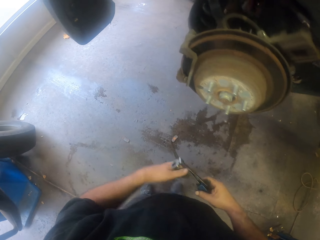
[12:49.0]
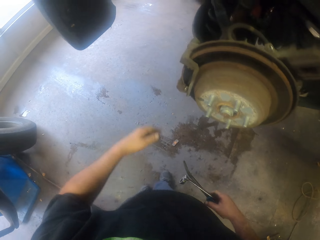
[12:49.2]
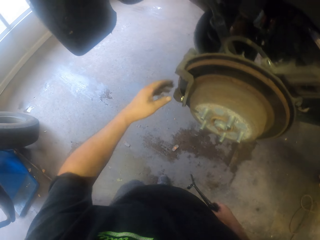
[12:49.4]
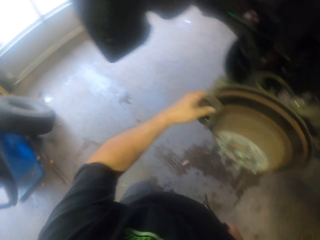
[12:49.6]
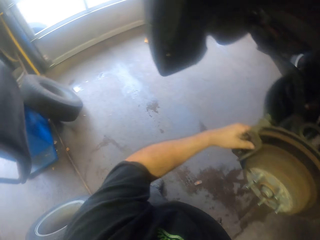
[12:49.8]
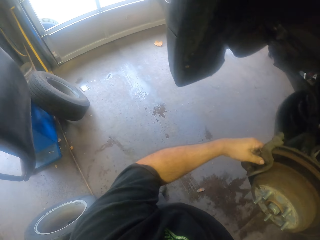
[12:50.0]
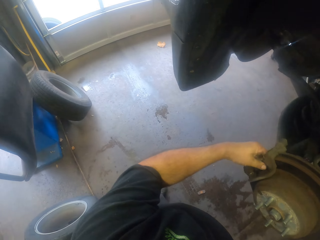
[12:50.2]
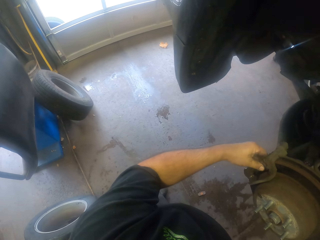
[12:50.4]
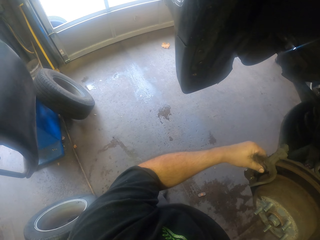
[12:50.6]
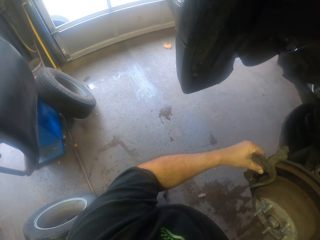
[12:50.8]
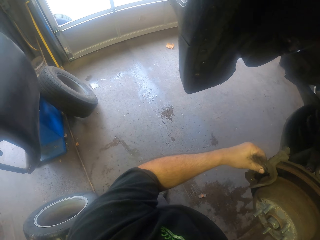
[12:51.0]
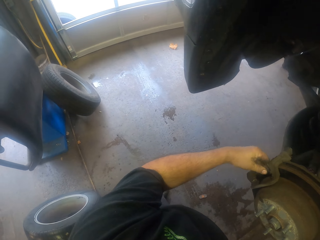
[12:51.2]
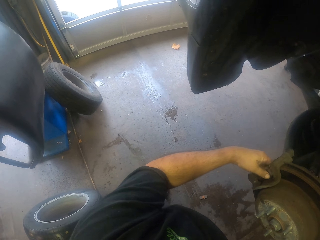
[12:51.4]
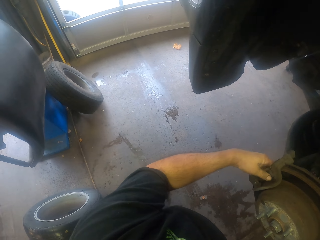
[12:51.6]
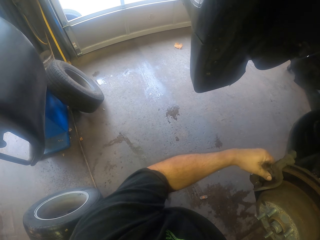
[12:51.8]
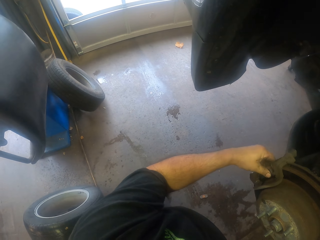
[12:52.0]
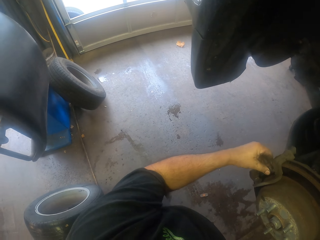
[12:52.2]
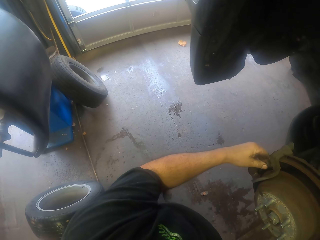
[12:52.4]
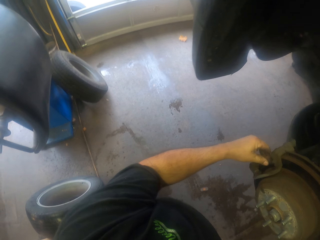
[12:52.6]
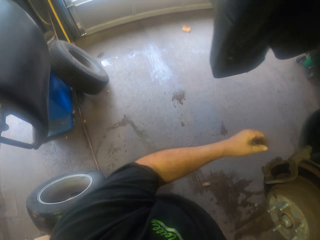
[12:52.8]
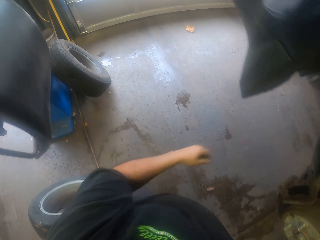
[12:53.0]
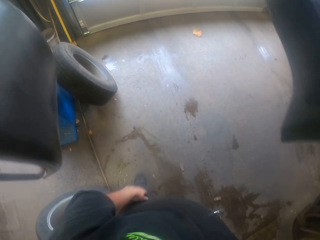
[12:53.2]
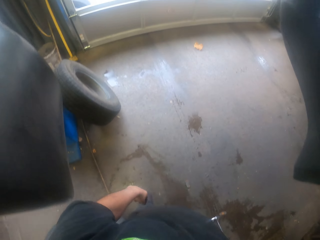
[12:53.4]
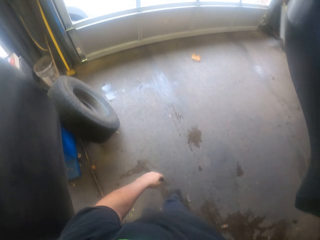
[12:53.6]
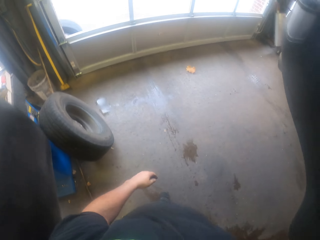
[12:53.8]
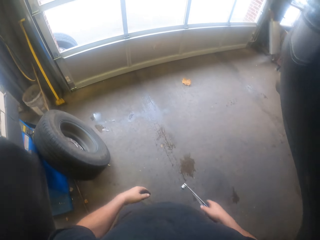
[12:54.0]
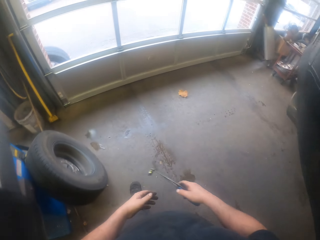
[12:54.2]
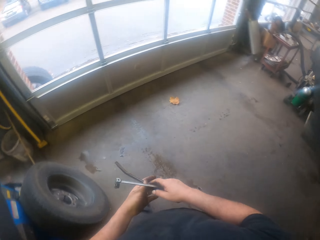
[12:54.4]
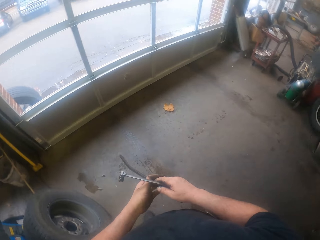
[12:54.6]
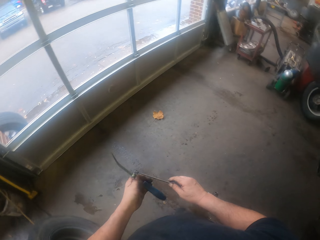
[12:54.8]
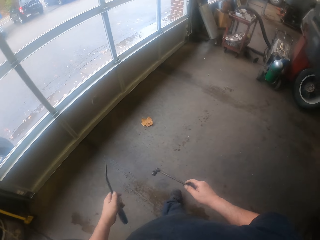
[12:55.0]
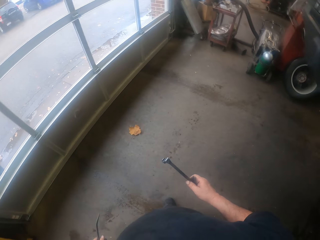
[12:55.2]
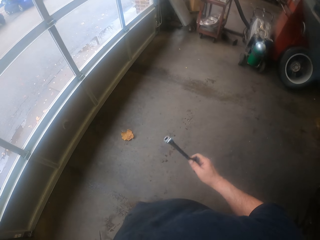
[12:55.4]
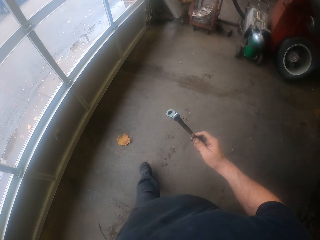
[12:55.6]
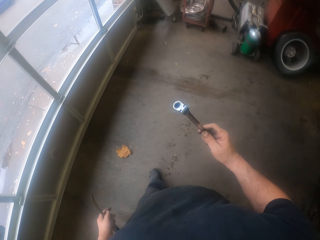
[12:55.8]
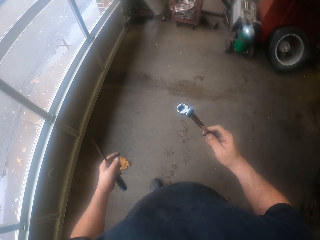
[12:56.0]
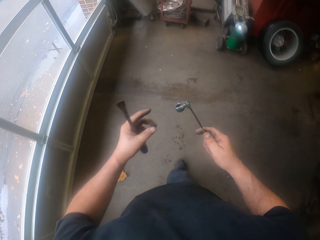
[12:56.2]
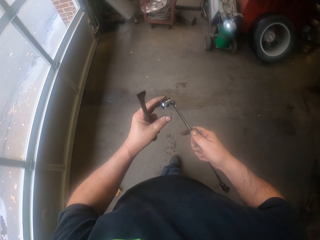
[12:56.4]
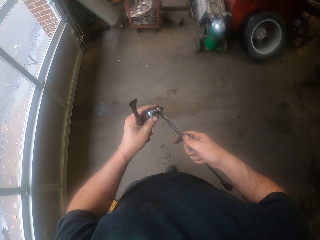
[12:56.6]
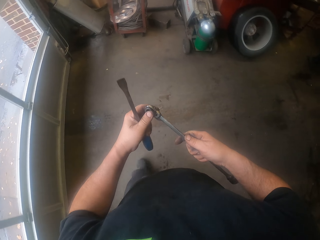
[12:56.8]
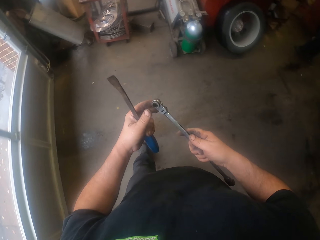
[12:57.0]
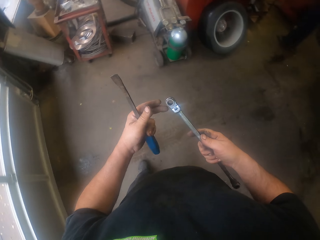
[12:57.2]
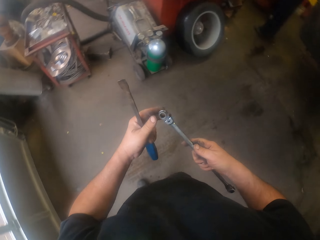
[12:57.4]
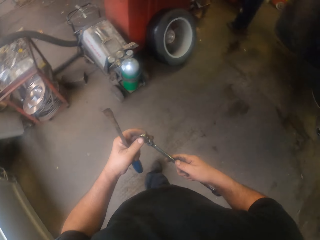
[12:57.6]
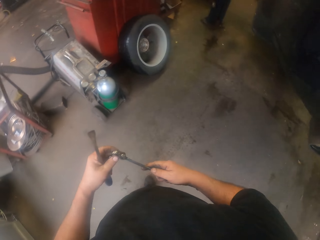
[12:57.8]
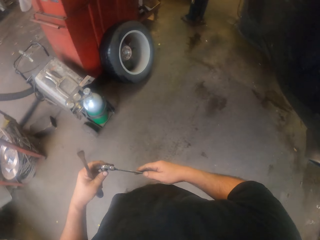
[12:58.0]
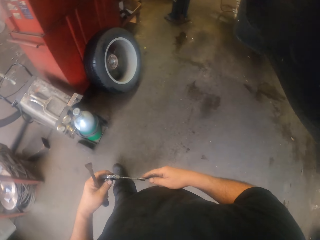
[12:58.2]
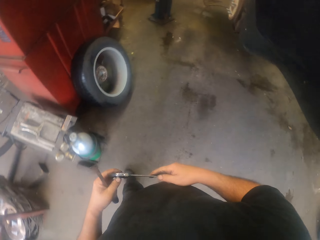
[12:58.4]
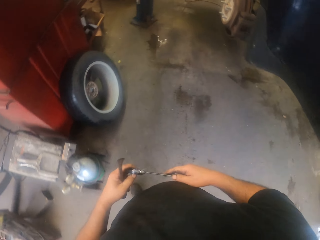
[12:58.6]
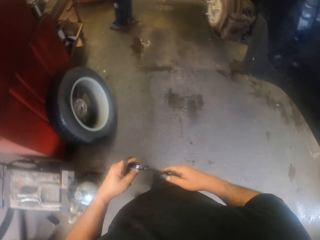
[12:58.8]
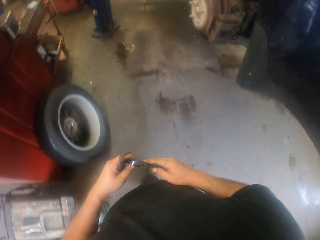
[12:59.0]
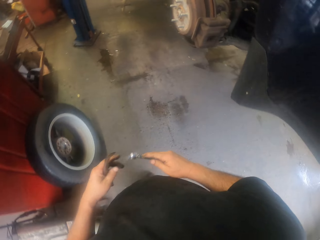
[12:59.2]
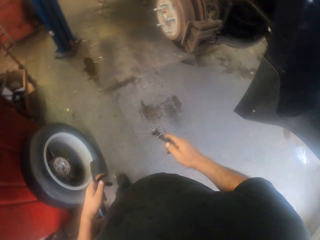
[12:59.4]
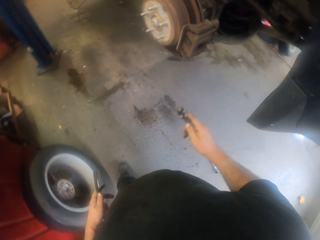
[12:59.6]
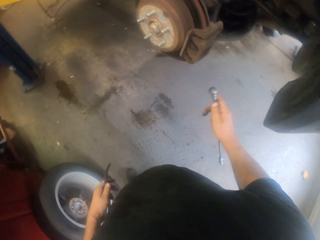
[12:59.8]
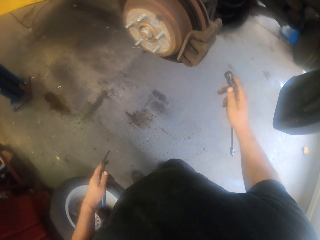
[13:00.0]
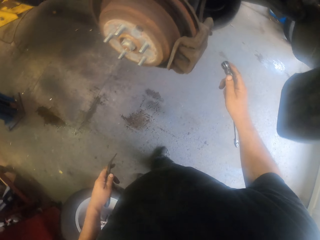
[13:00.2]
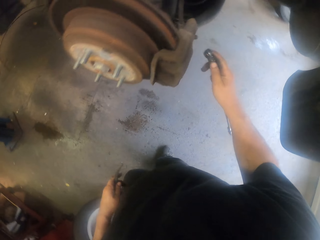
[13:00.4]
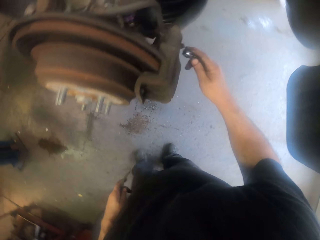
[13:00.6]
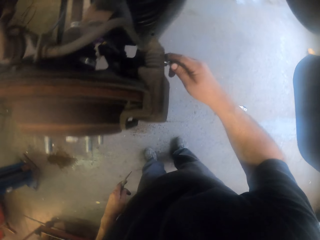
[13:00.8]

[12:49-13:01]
The camera wearer touches the disc brakes. They hold a car tyre metal. They turn to the side. They walk around. They pass the pry bar to the left hand. They straighten the wrench. They hold a spanner. They walk around.

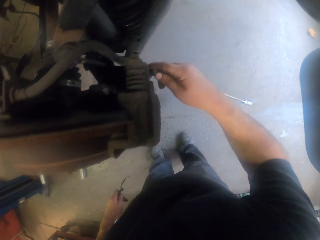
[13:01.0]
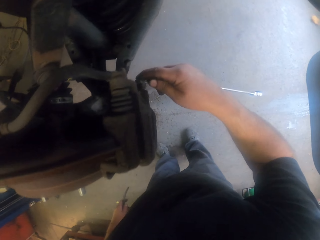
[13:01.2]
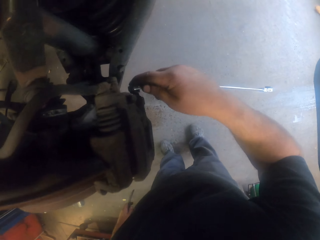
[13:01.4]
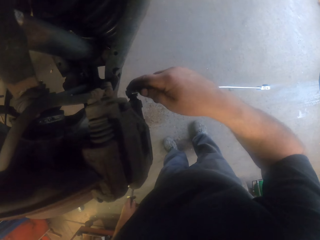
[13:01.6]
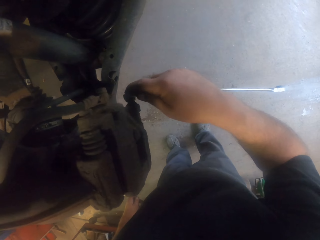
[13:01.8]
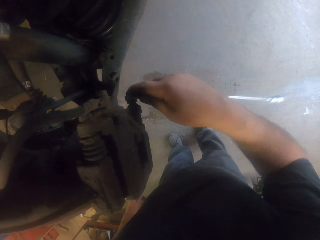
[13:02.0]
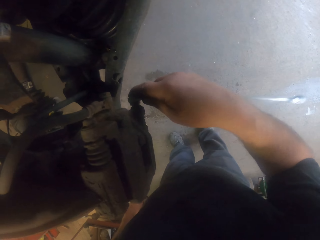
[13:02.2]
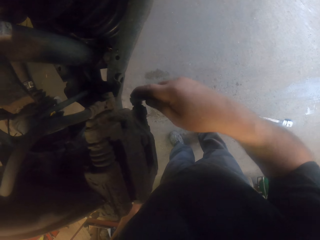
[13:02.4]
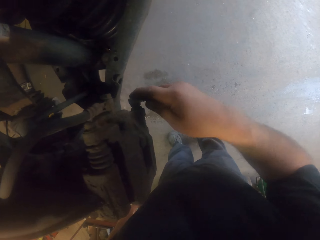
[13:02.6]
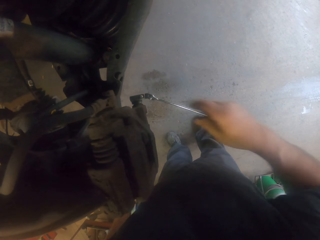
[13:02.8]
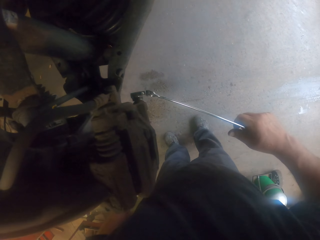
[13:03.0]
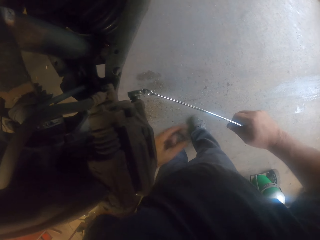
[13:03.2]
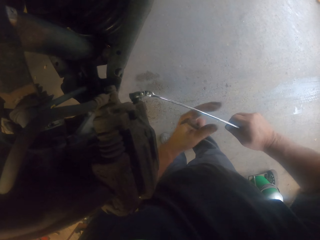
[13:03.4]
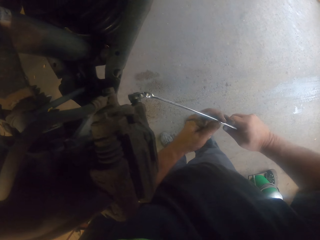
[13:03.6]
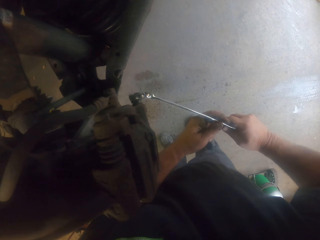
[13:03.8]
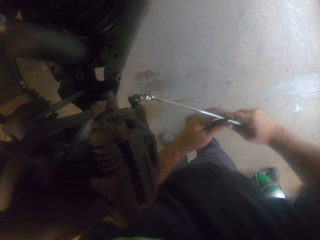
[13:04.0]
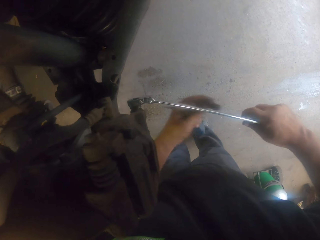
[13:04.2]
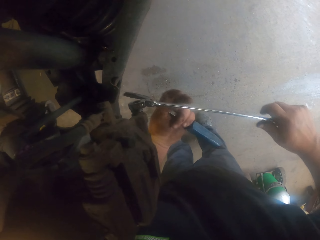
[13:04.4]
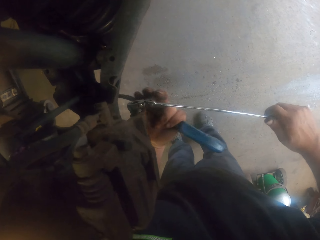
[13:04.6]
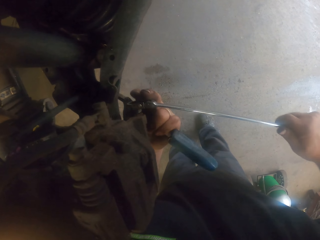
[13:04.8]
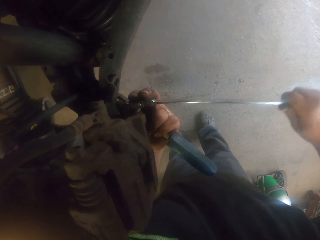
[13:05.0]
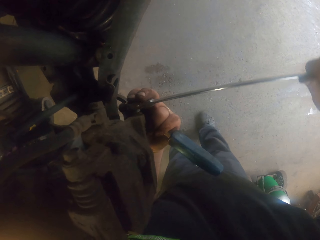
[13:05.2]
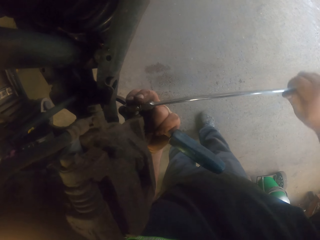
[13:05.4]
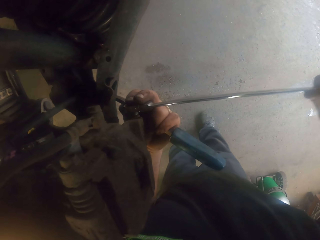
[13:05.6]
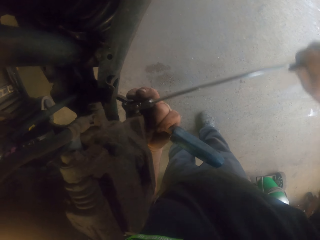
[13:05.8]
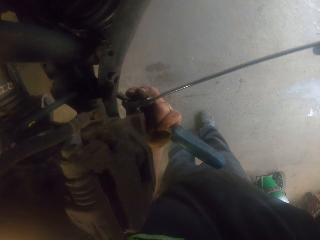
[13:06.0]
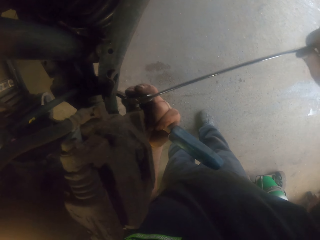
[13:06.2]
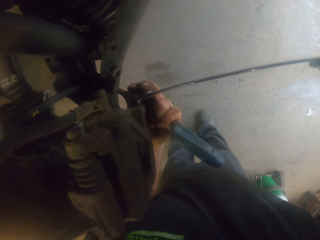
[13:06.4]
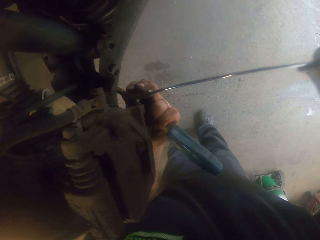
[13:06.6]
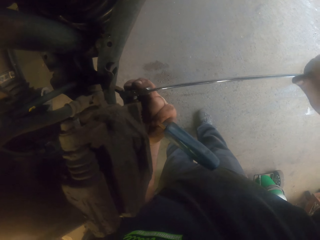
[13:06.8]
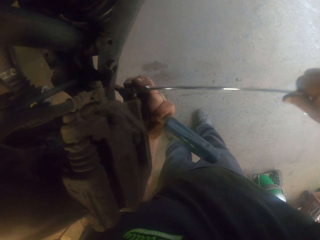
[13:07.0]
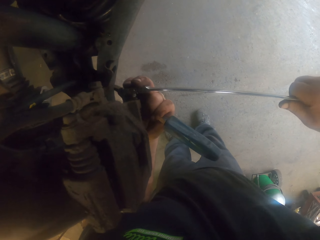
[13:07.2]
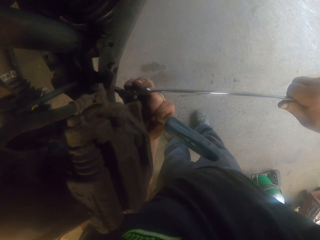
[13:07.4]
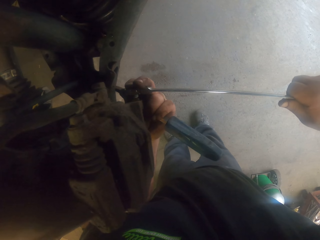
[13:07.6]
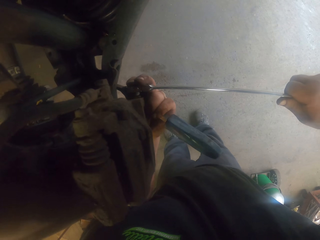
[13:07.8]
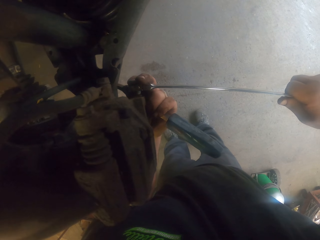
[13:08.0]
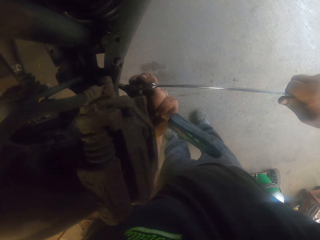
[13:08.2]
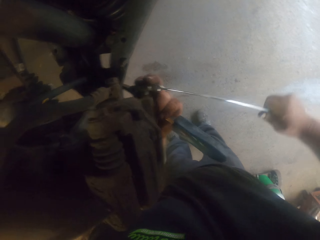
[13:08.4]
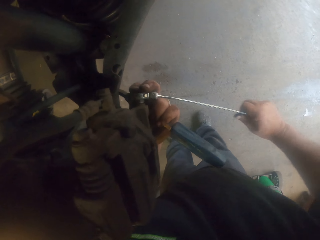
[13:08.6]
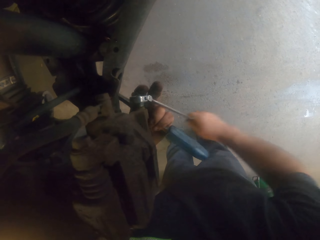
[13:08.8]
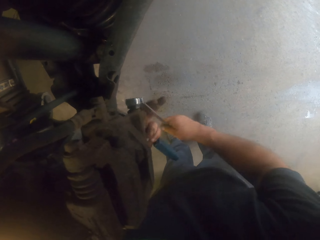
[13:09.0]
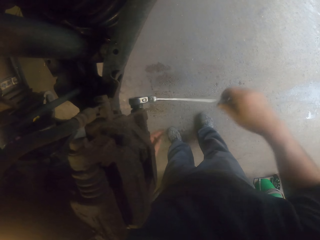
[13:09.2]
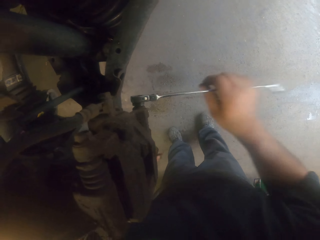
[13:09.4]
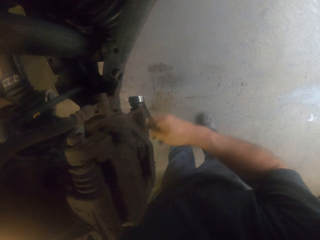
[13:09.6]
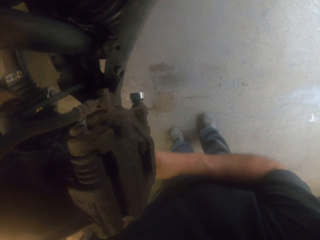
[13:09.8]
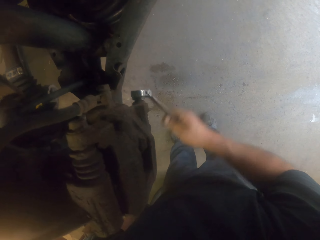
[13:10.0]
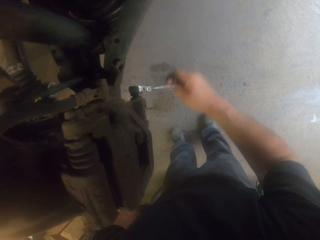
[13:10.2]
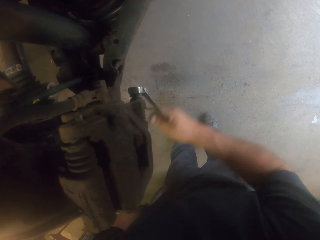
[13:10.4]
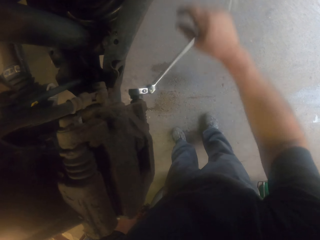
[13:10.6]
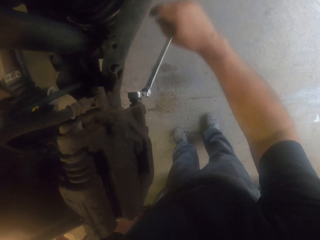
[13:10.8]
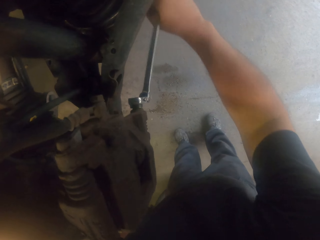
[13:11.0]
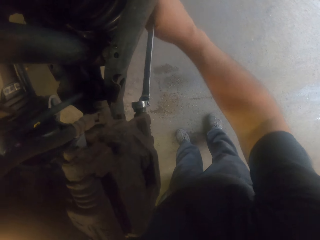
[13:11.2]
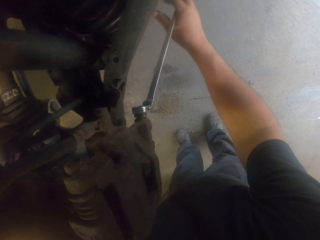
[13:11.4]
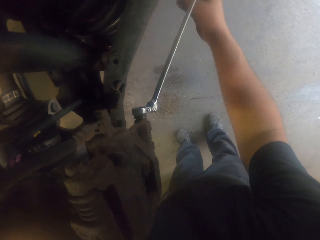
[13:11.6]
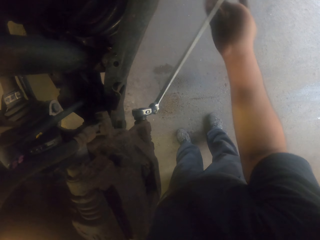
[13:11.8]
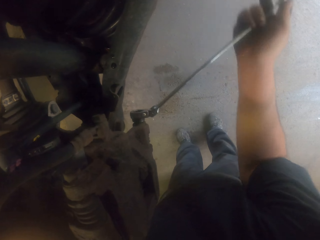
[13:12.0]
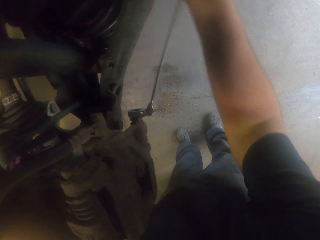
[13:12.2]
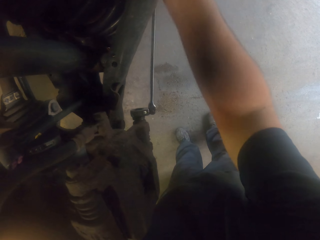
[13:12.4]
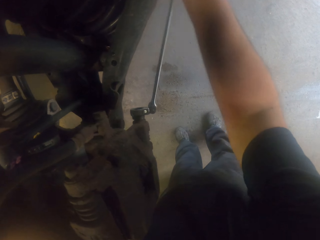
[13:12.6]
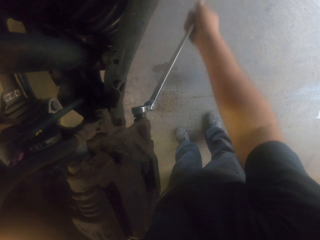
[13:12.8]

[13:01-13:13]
The camera wearer loosens a bolt with a wrench. They rotate the nuts with a spanner.
